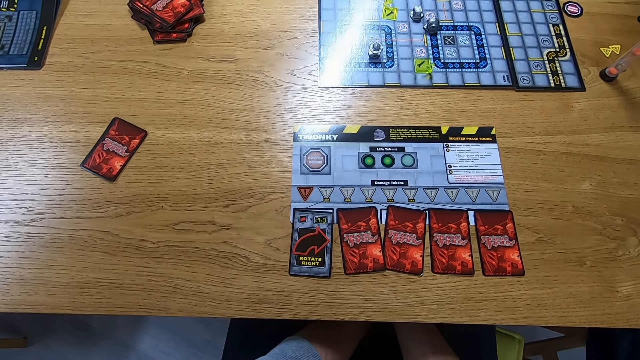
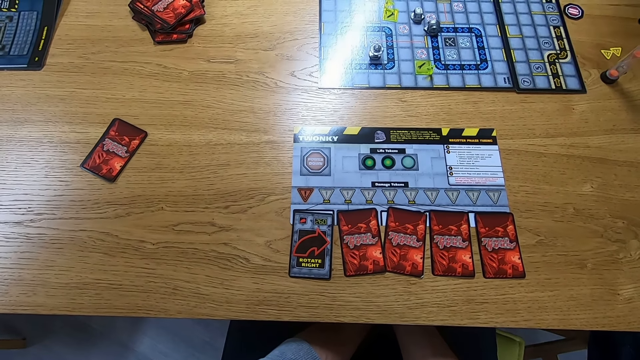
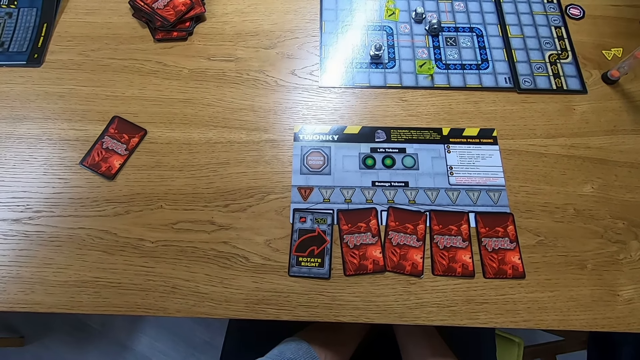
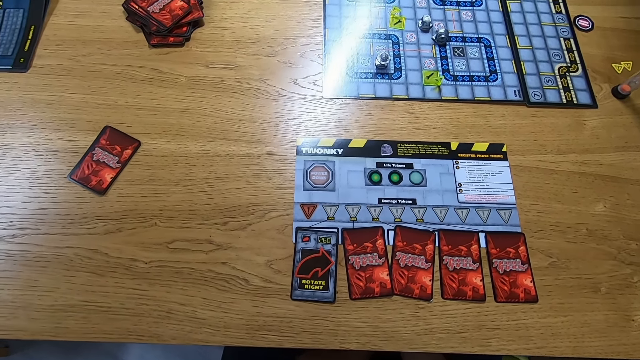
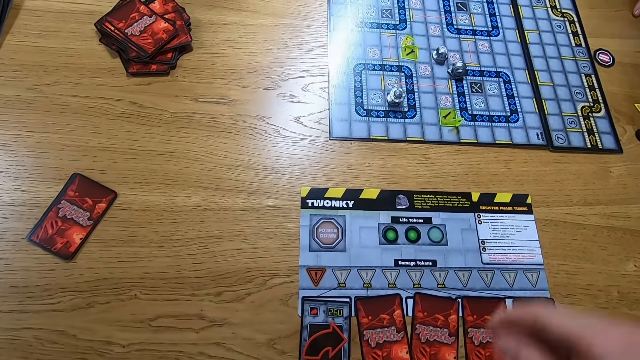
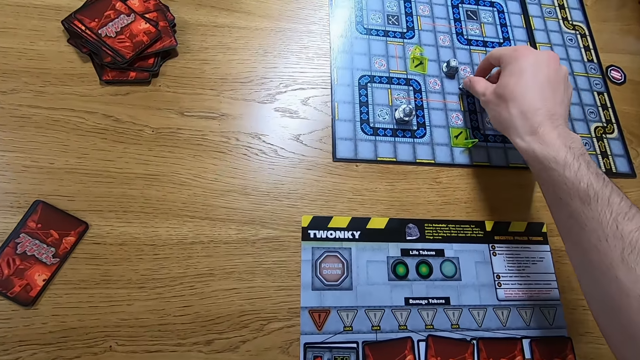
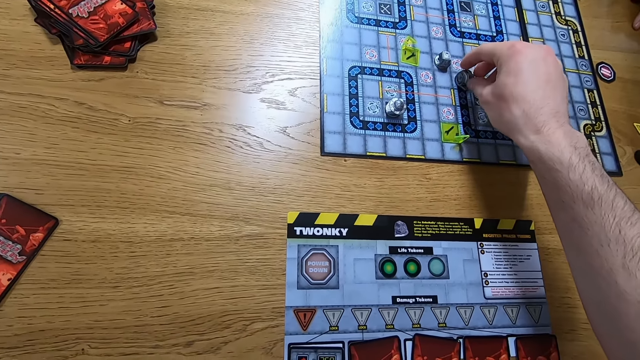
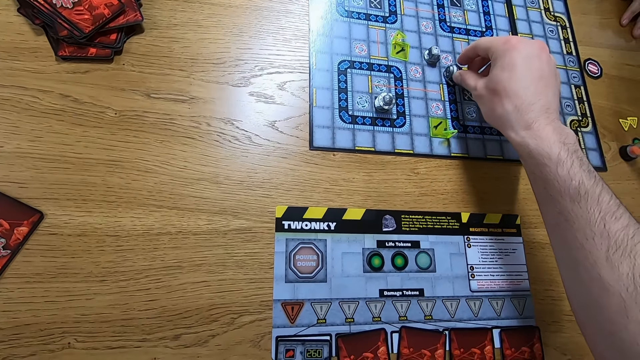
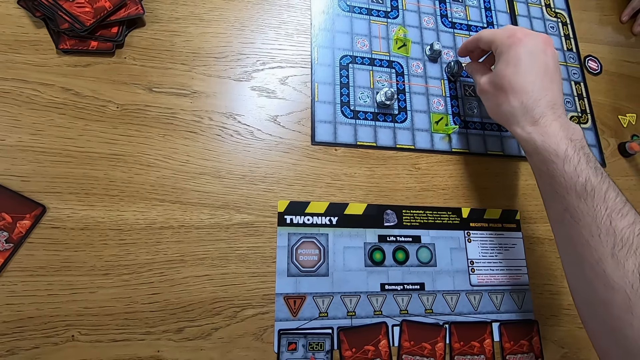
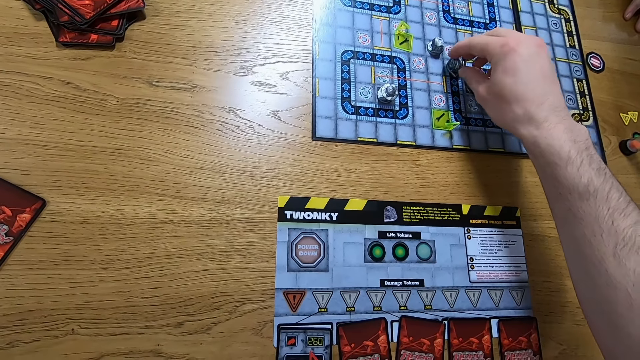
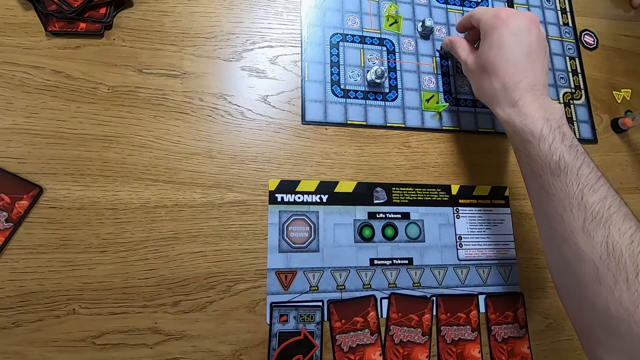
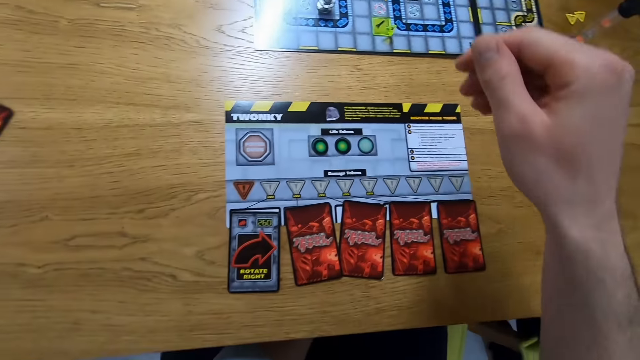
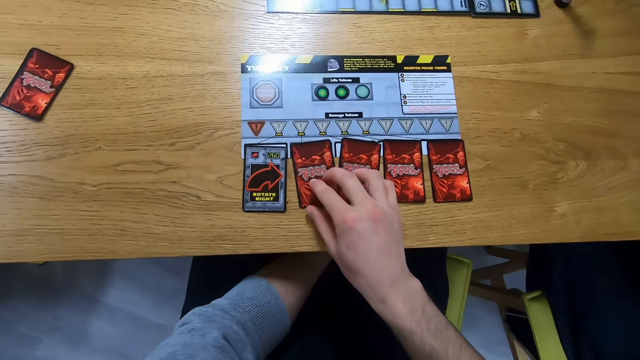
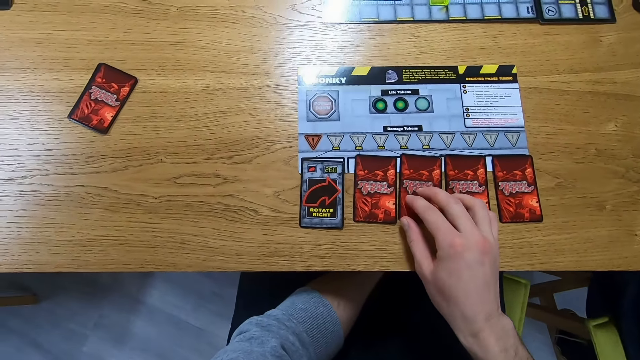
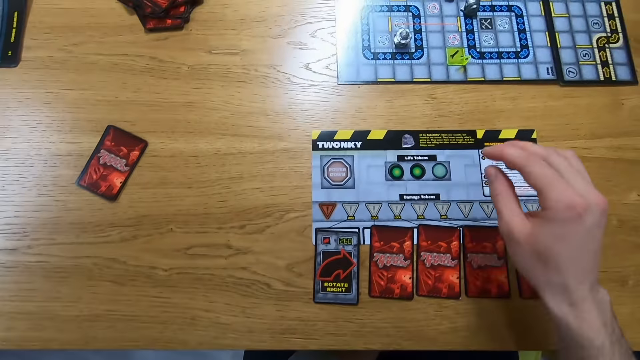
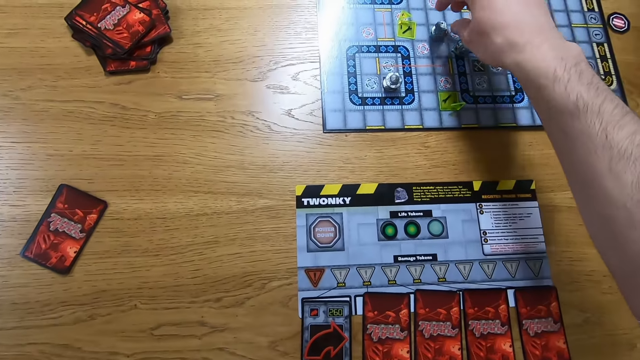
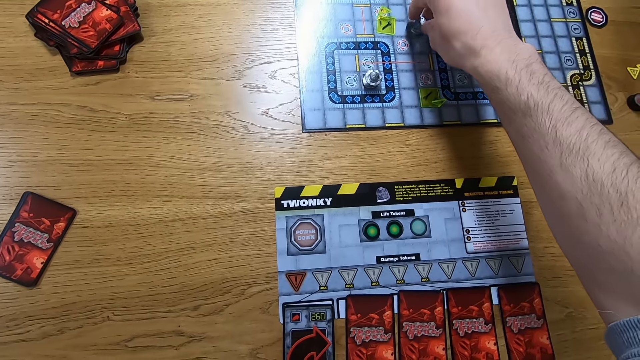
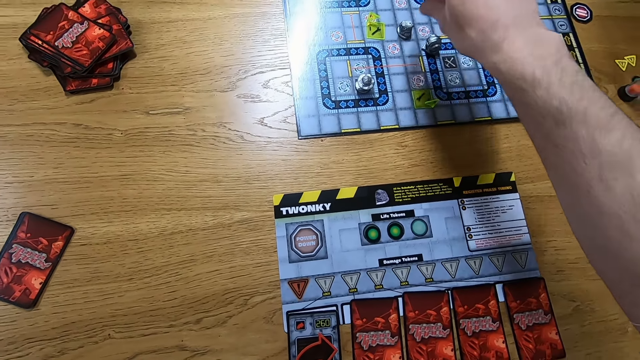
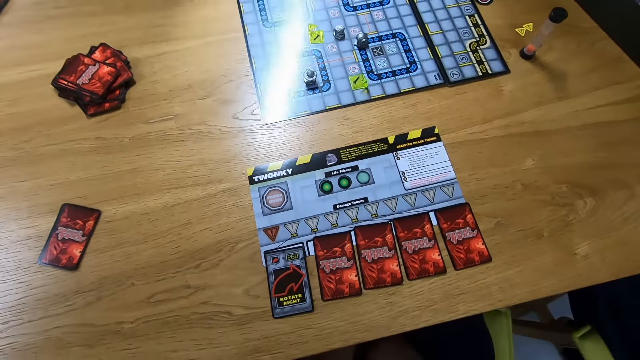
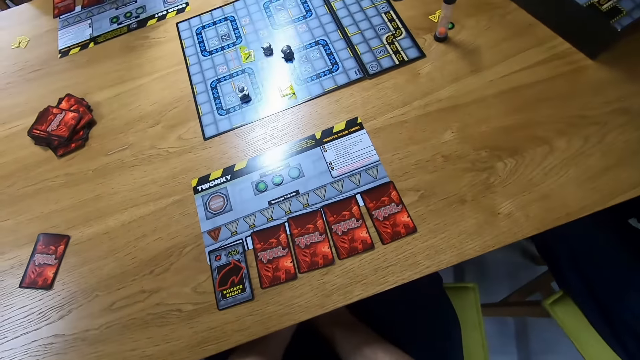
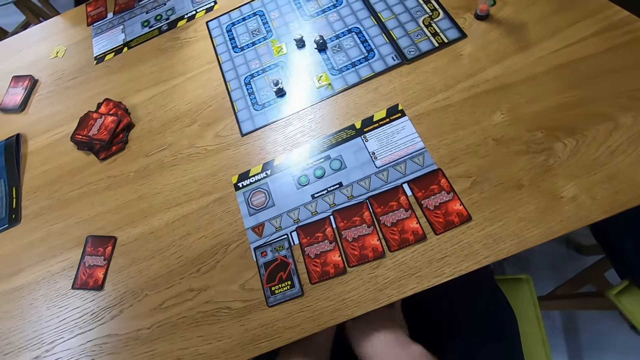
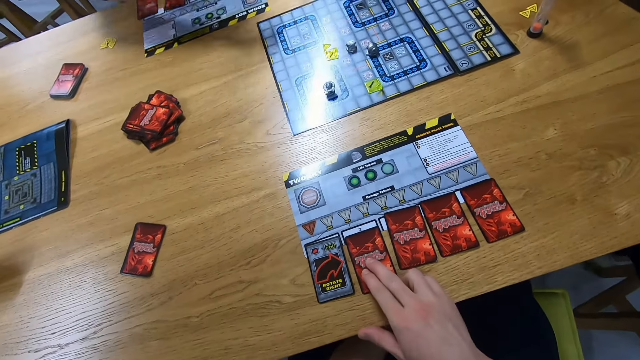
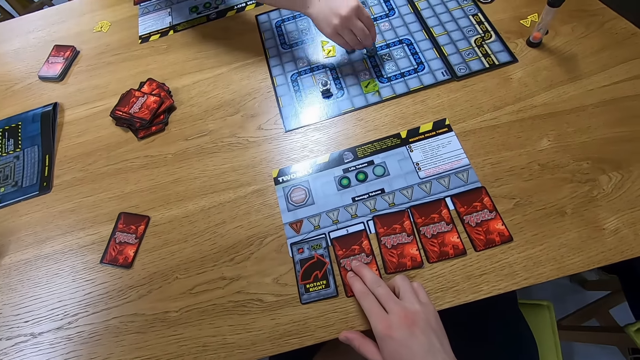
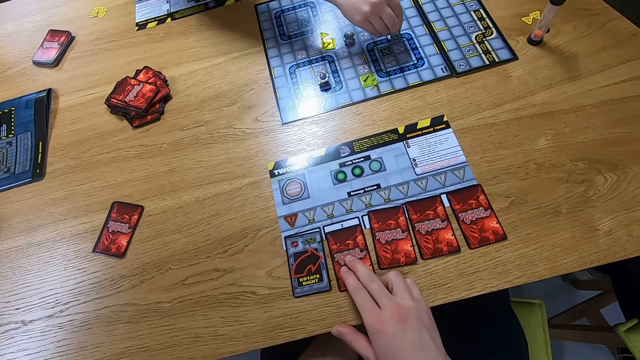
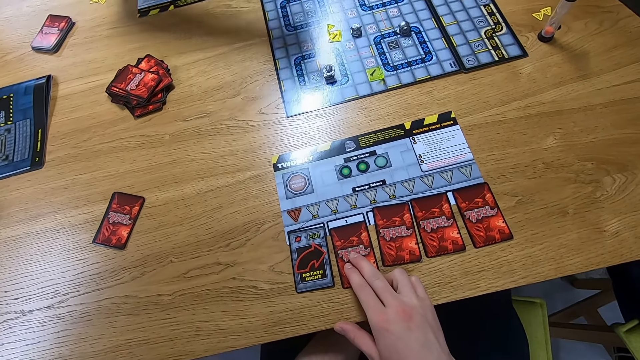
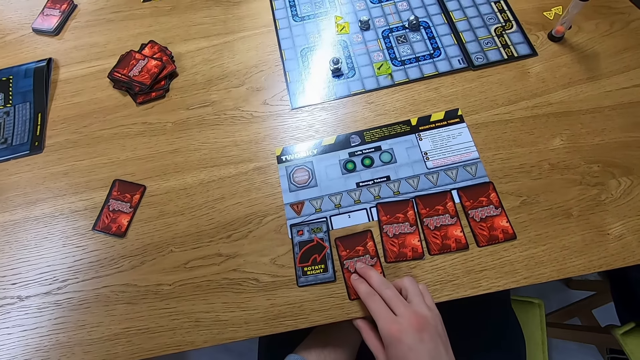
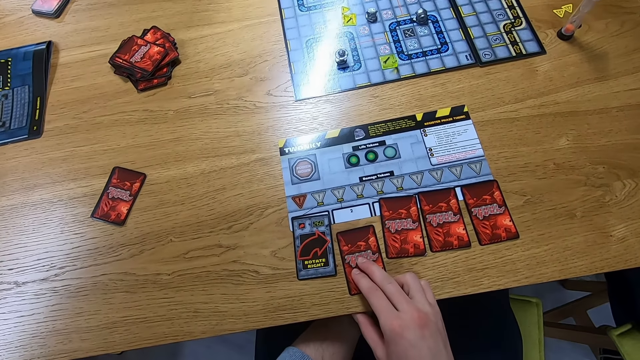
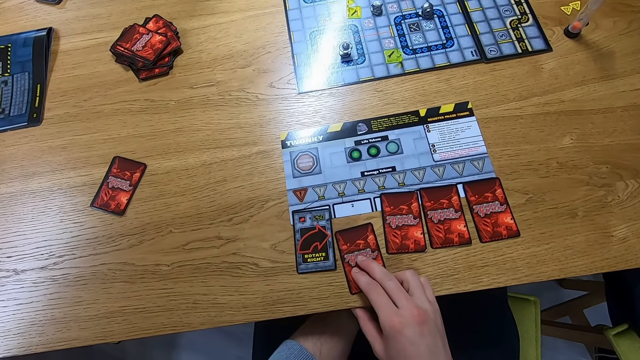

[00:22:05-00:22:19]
The camera wearer moves the Robo Rally robot on the board. They touch cards on the table. They move the Robo Rally robot on the board. They look around. They place a hand on the card on the table. A person moves the Robo Rally robot on the board. The camera wearer turns the card.

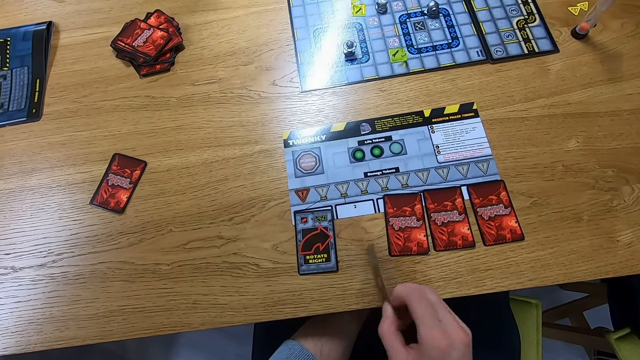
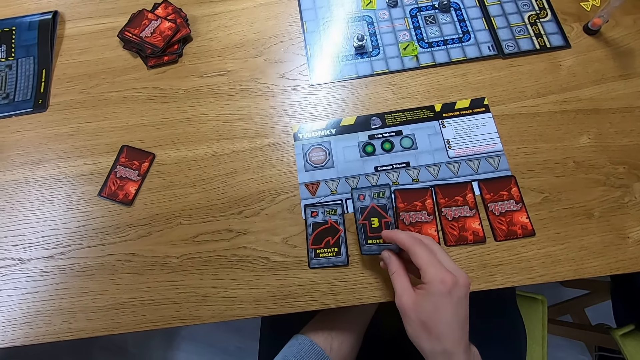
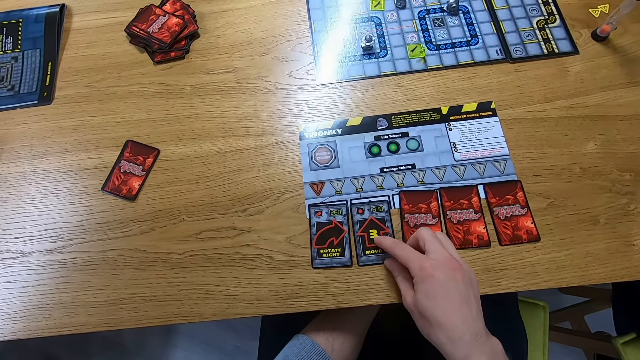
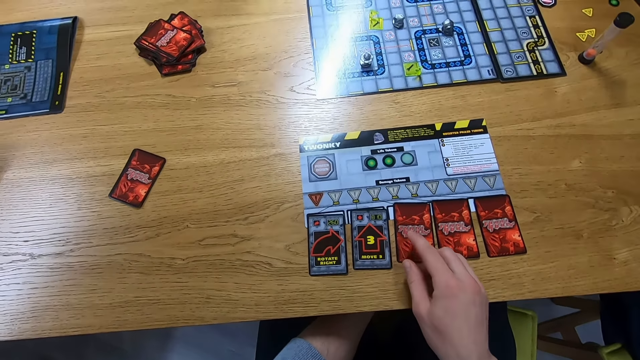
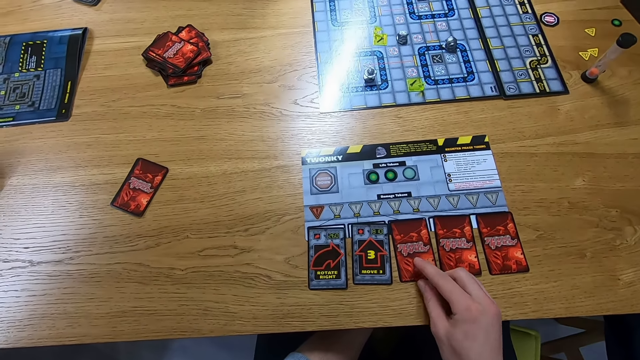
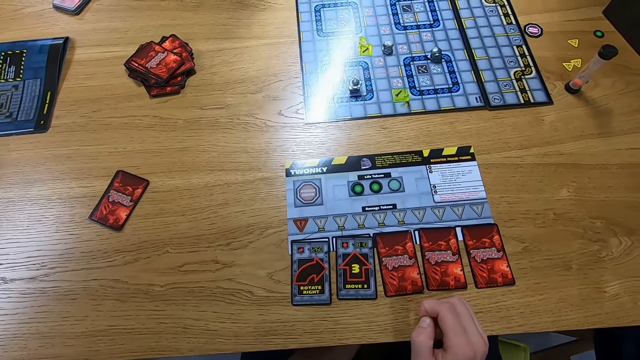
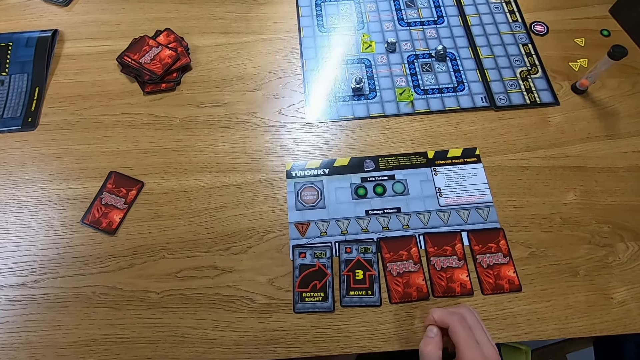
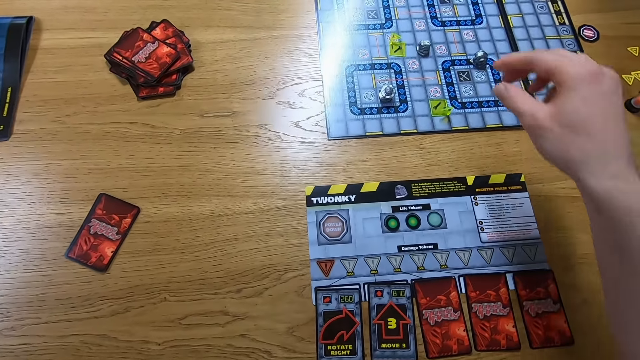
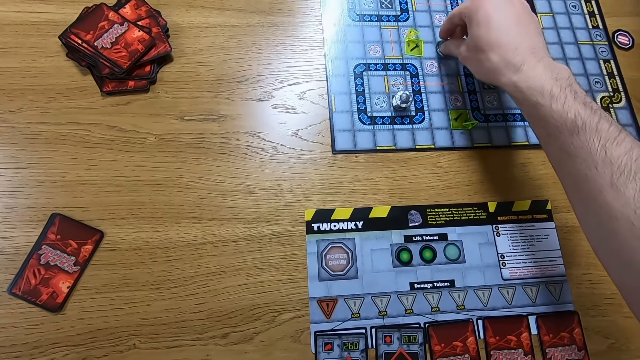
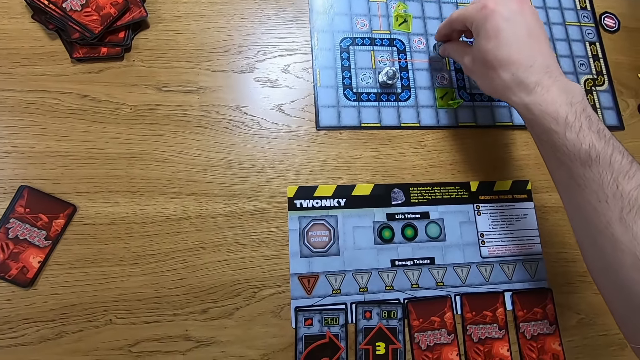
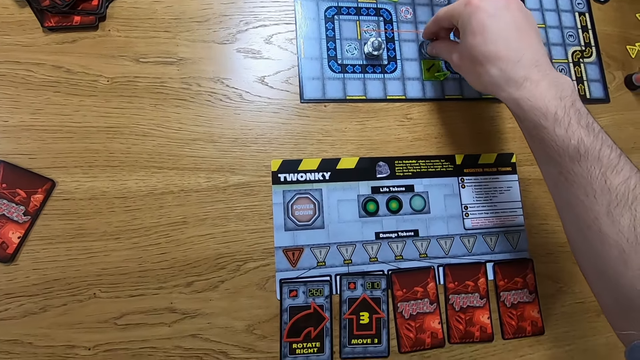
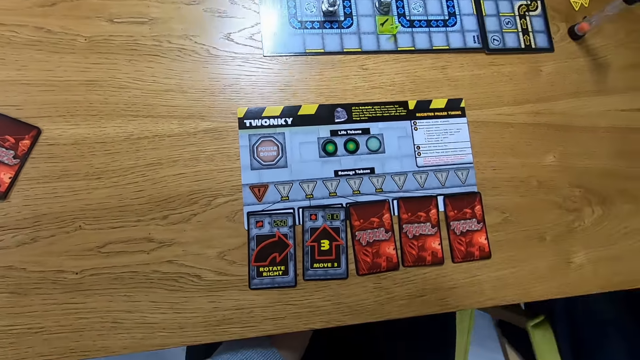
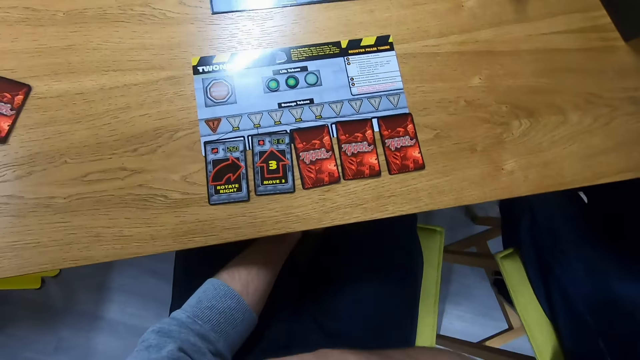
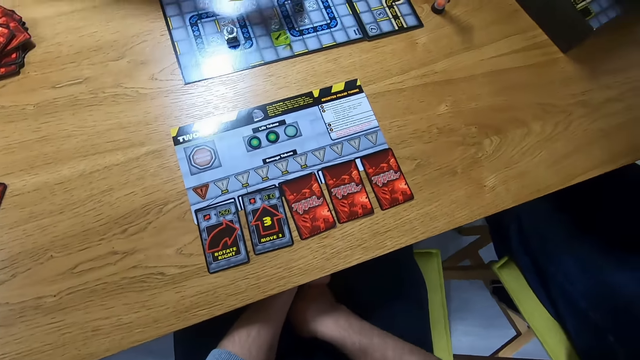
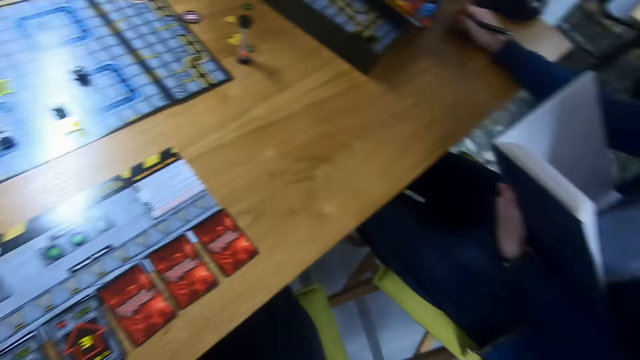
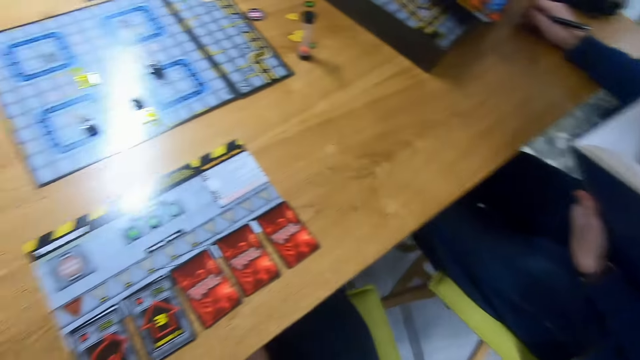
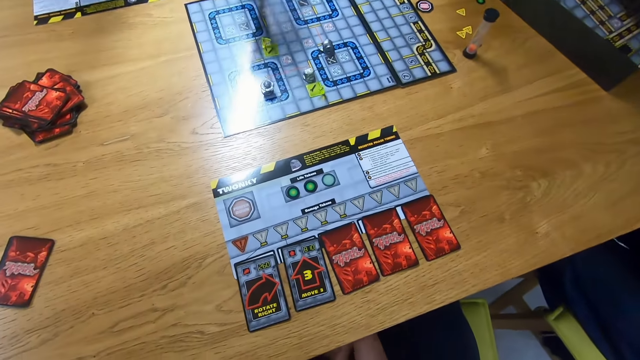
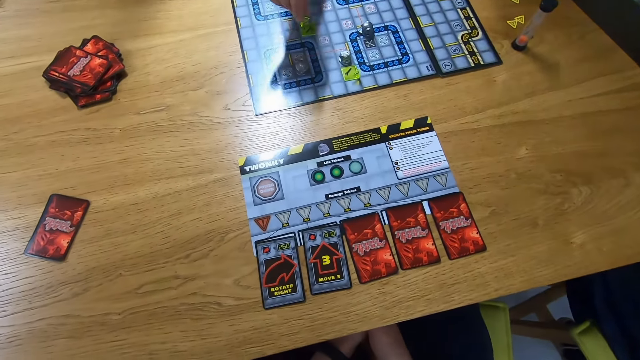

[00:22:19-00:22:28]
The camera wearer plays the card. They move the Robo Rally robot on the board. They look around. A person moves the Robo Rally robot on the board.
